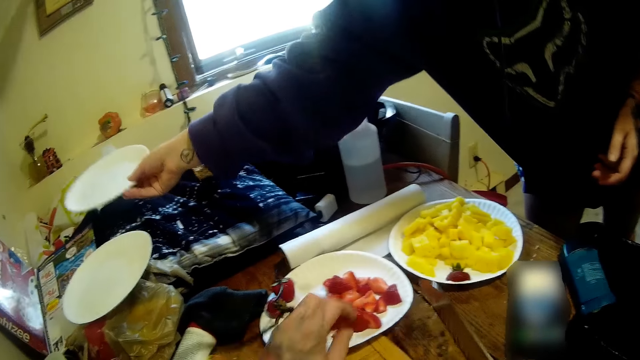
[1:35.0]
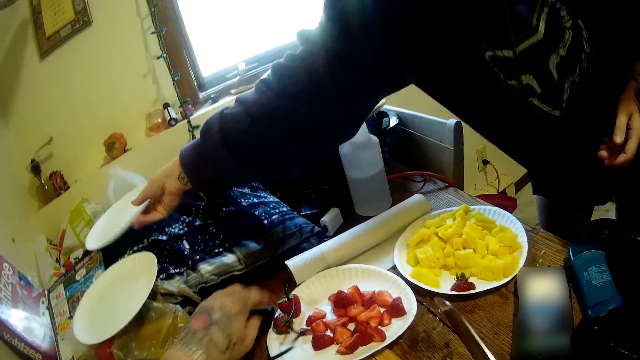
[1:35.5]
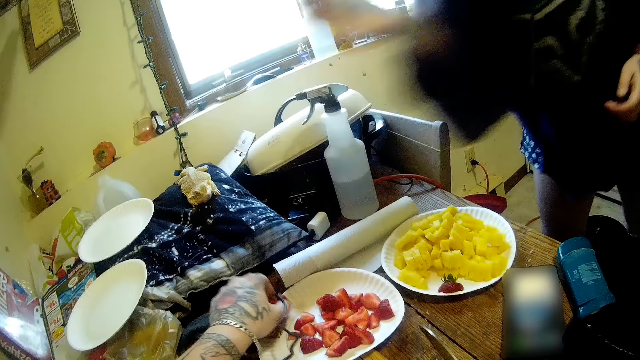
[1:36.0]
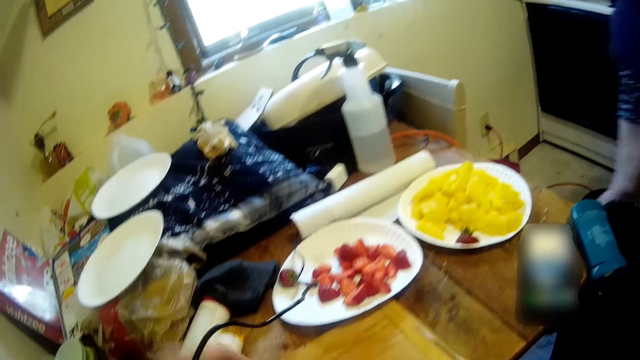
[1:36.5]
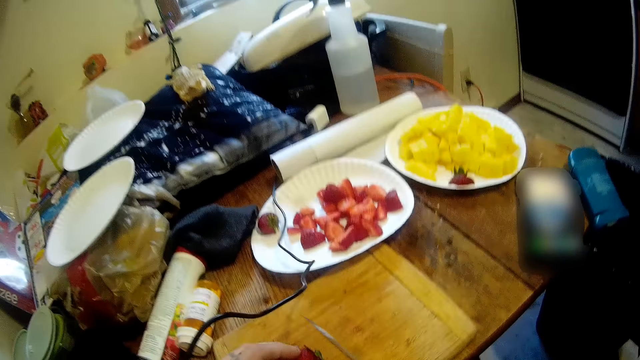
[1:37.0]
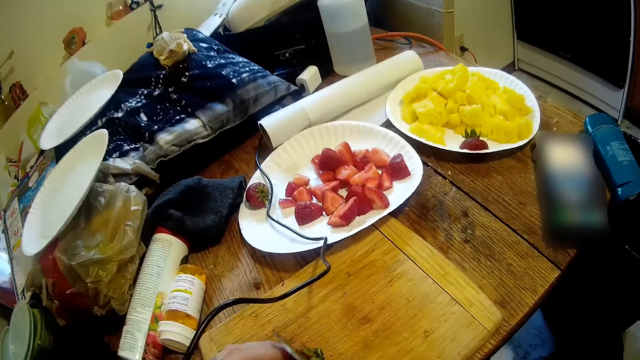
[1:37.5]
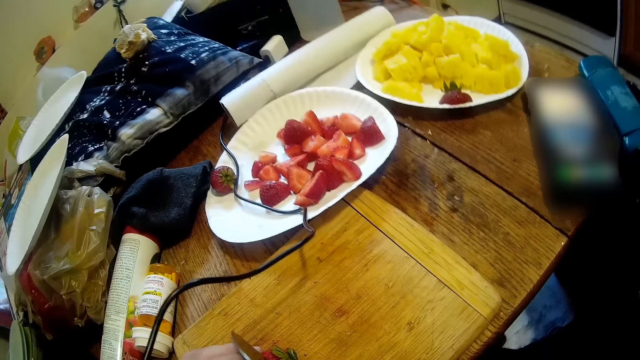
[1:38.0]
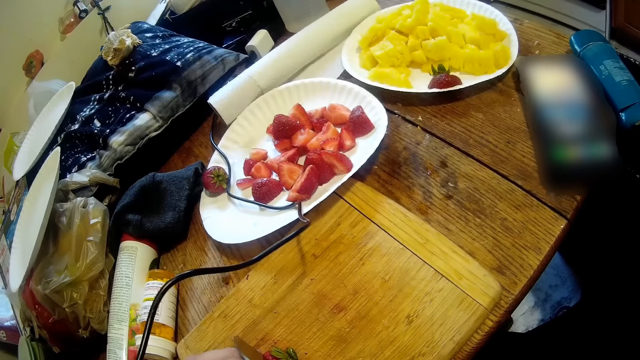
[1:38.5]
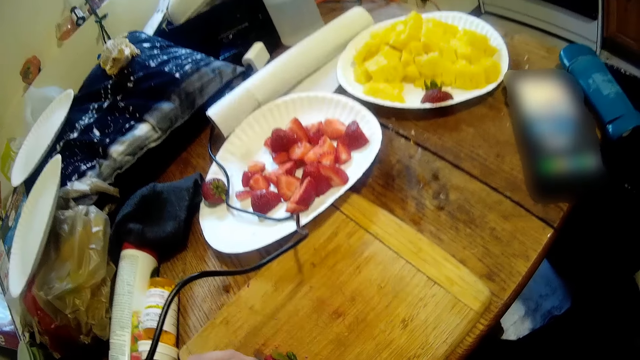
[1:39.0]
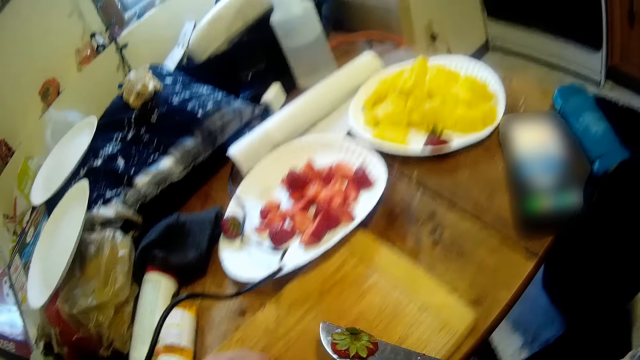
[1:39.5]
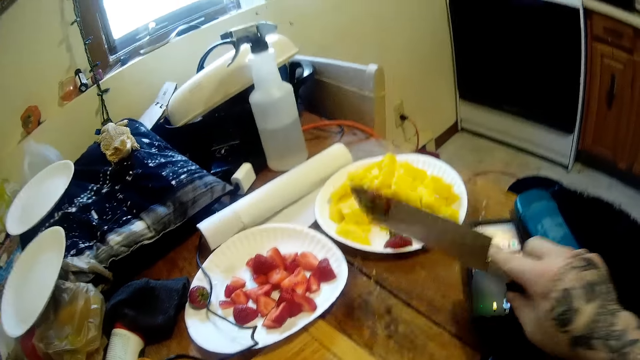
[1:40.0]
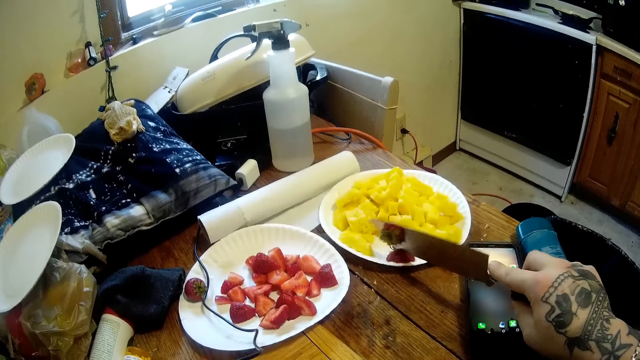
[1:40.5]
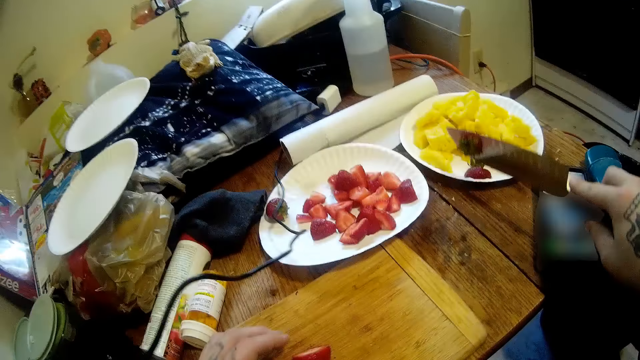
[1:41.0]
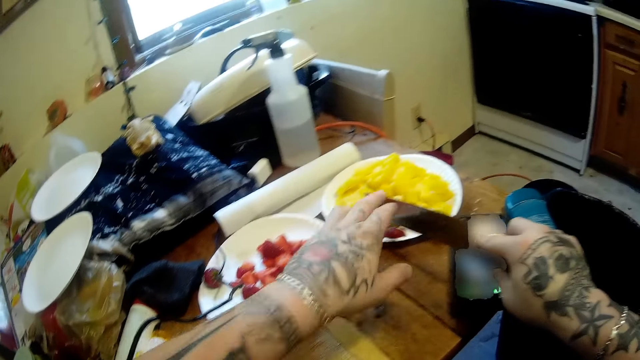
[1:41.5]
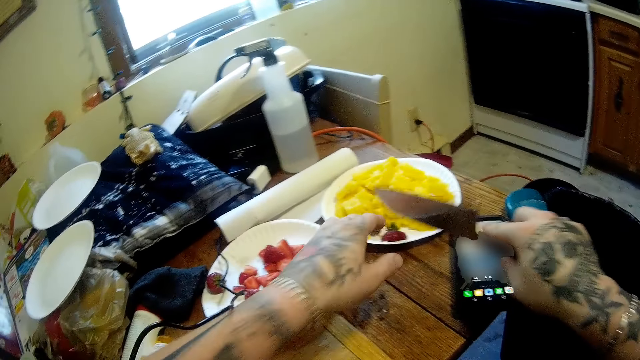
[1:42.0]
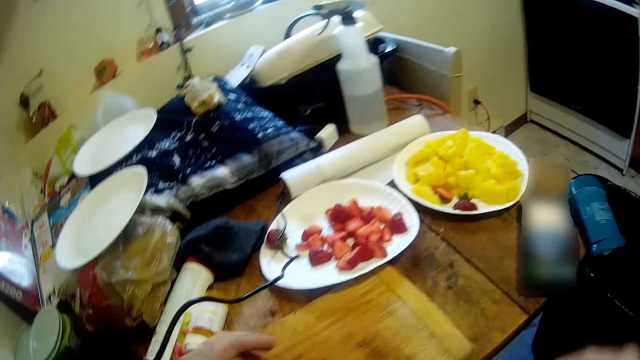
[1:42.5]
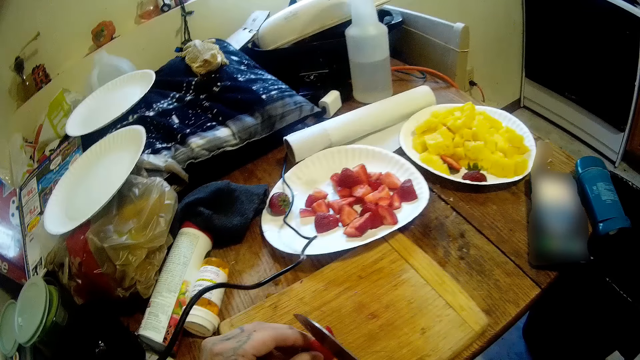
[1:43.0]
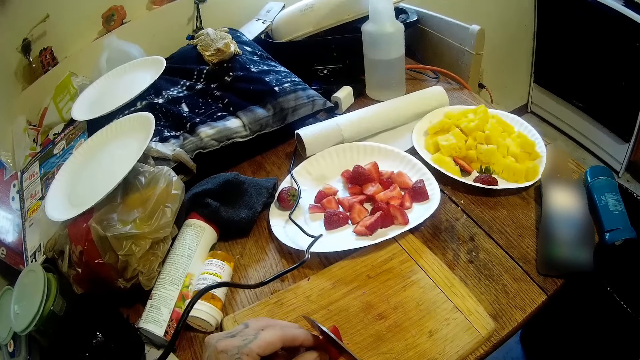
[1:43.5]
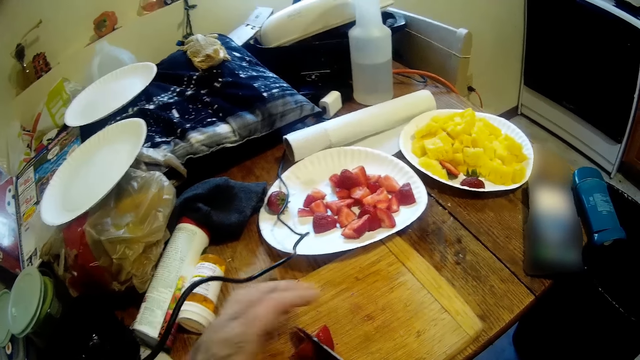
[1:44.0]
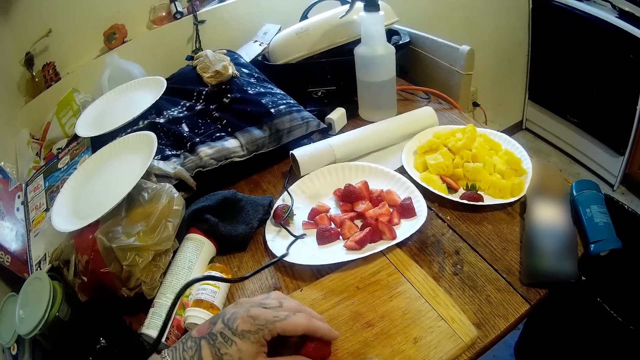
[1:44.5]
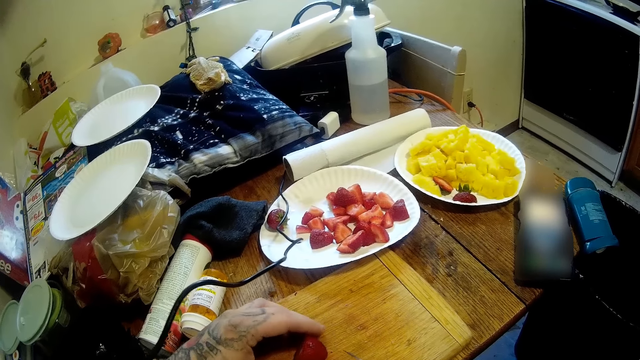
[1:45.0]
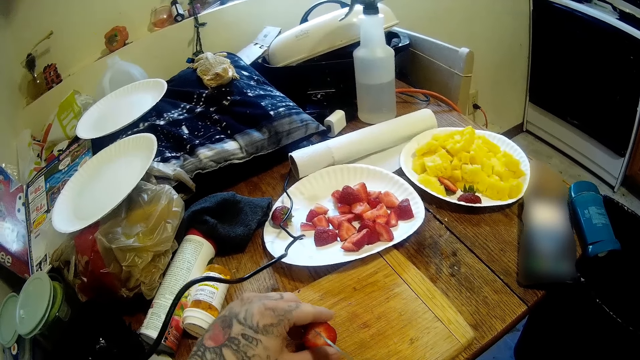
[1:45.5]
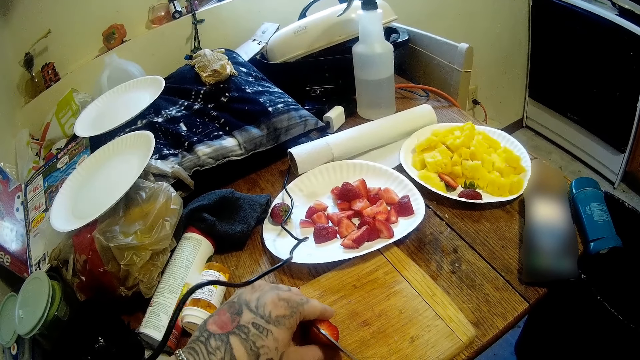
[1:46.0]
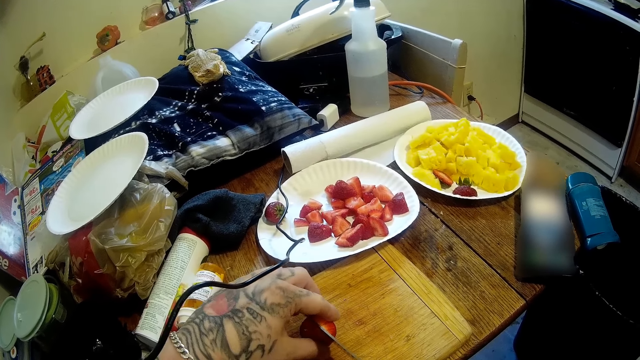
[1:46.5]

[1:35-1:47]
The camera wearer places berries in a plate. He picks berries from the plate and cuts berries into pieces. He places berries in the plate. He removes a piece of cut berry on the knife with his left hand. He cuts berries into pieces.

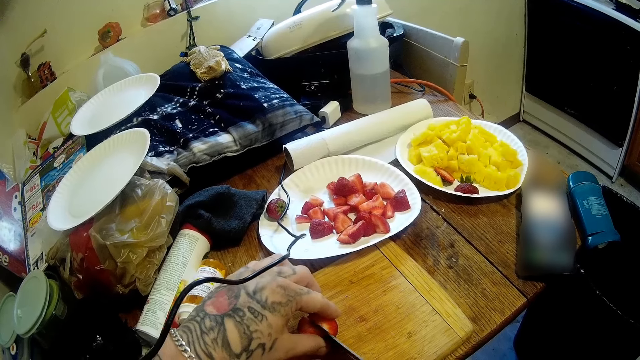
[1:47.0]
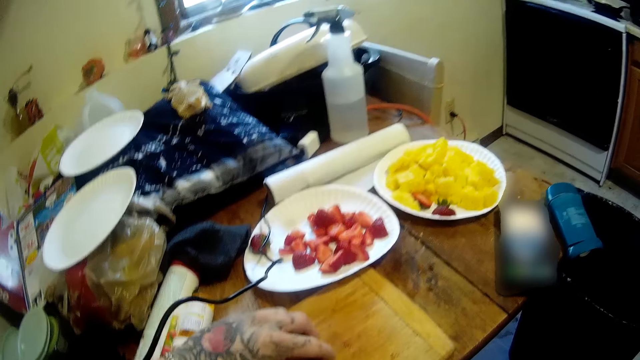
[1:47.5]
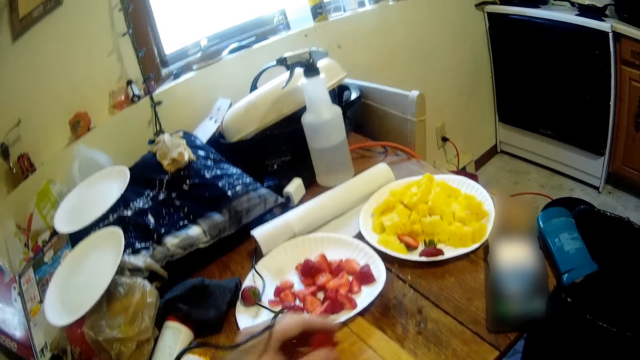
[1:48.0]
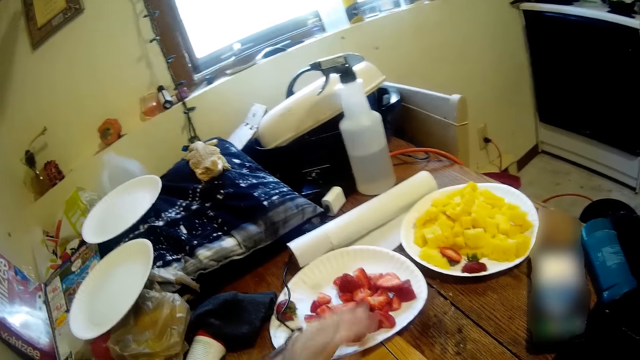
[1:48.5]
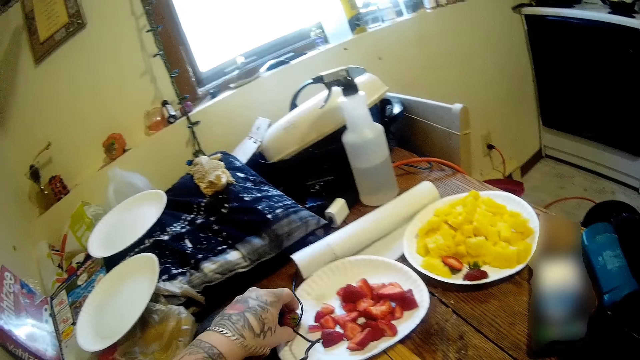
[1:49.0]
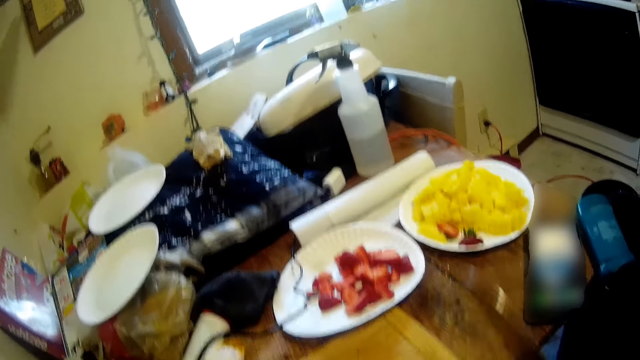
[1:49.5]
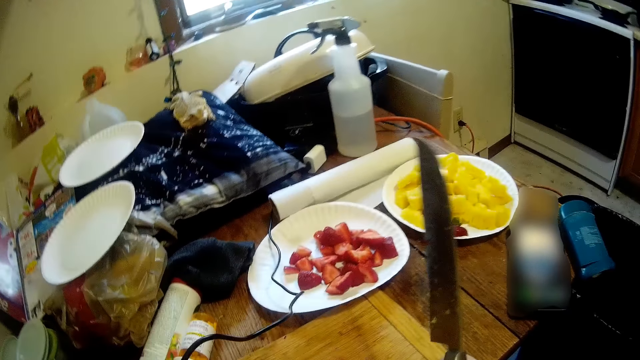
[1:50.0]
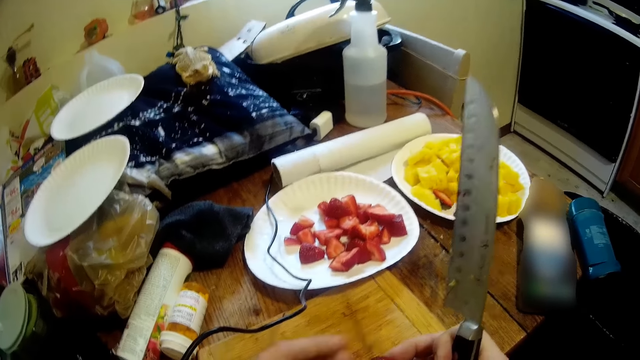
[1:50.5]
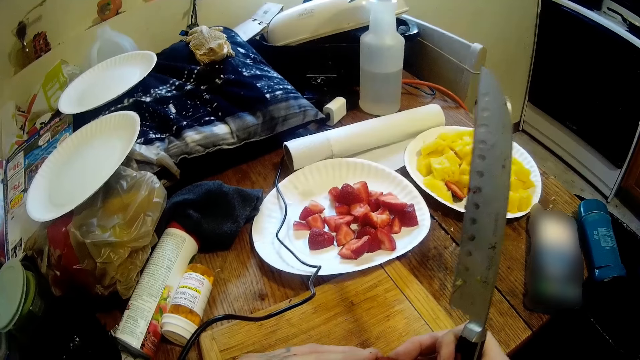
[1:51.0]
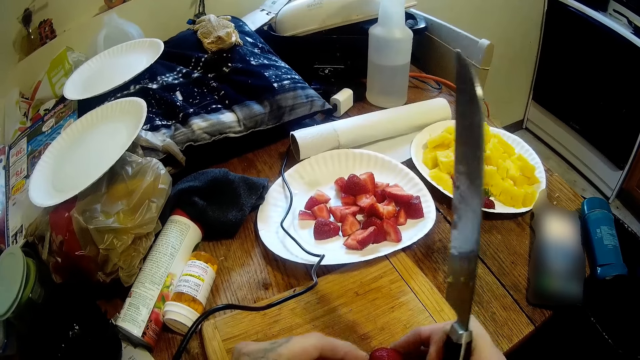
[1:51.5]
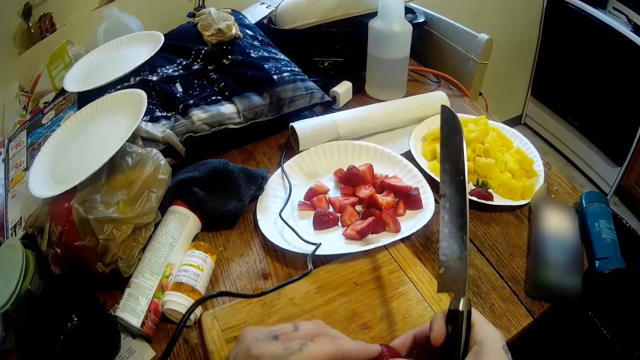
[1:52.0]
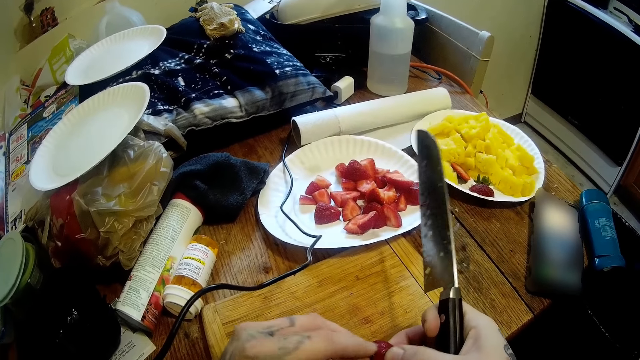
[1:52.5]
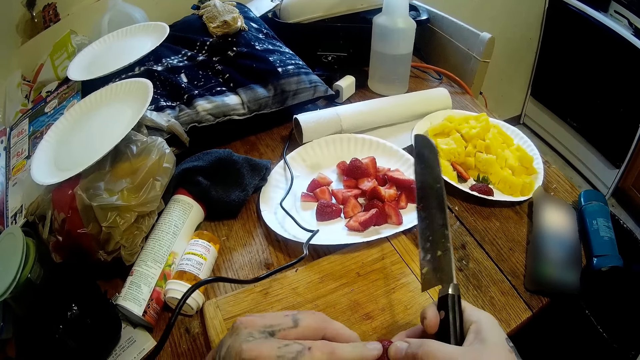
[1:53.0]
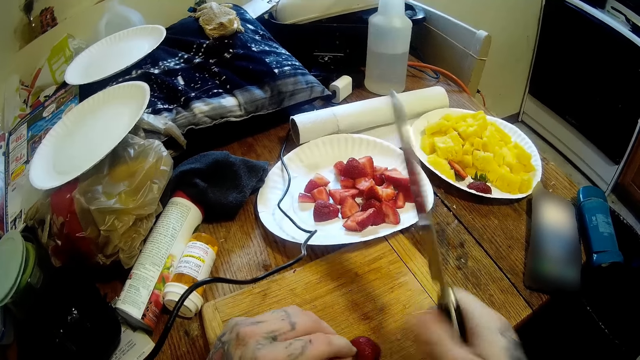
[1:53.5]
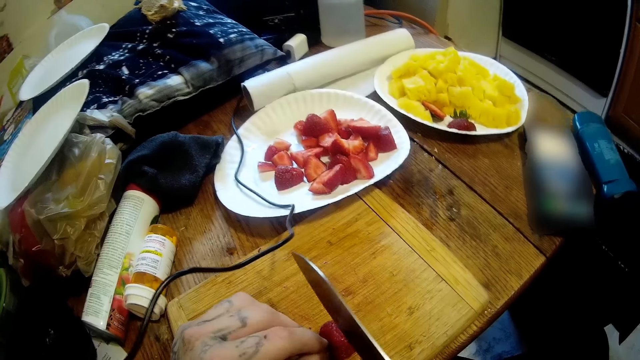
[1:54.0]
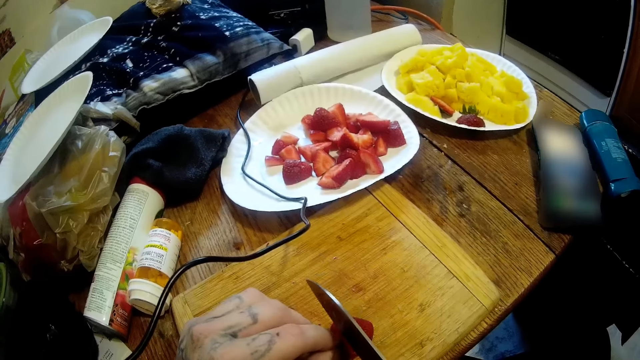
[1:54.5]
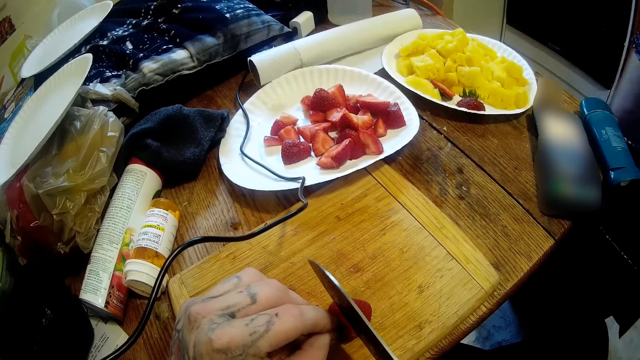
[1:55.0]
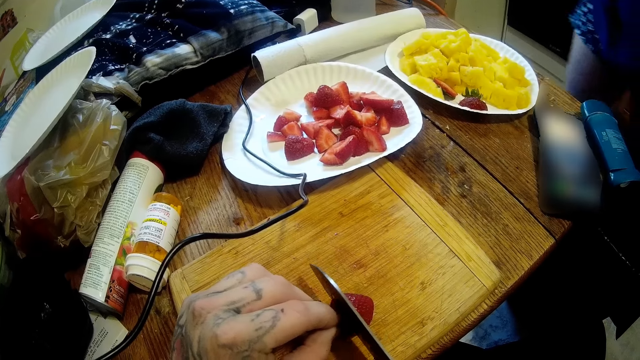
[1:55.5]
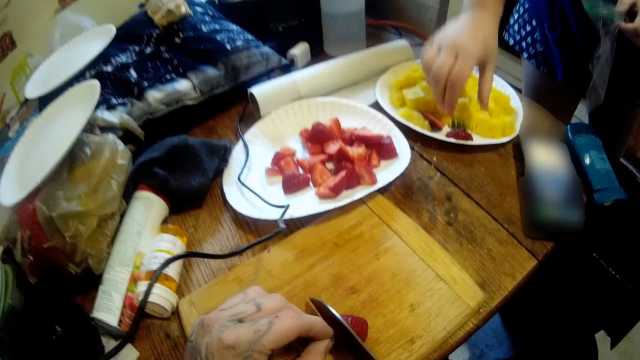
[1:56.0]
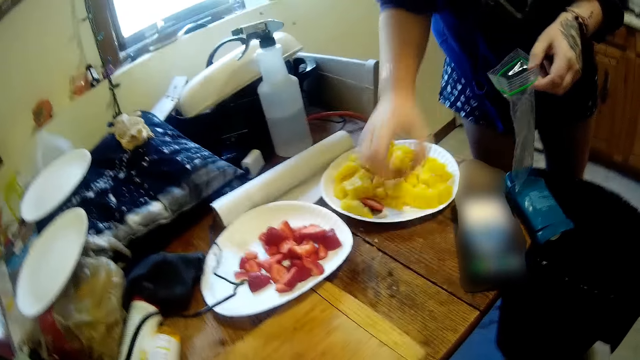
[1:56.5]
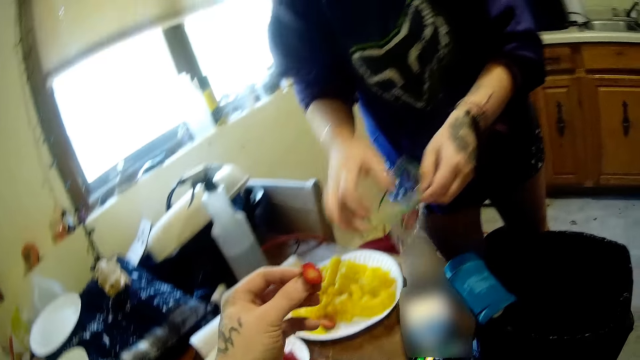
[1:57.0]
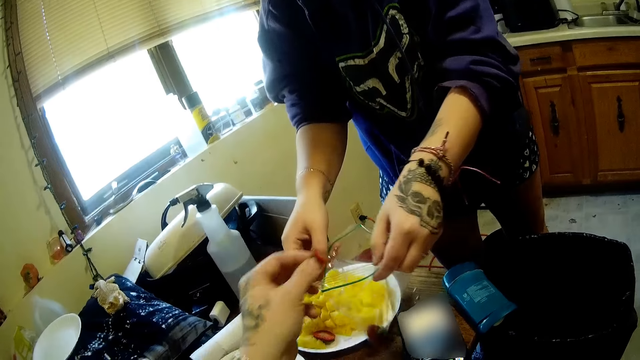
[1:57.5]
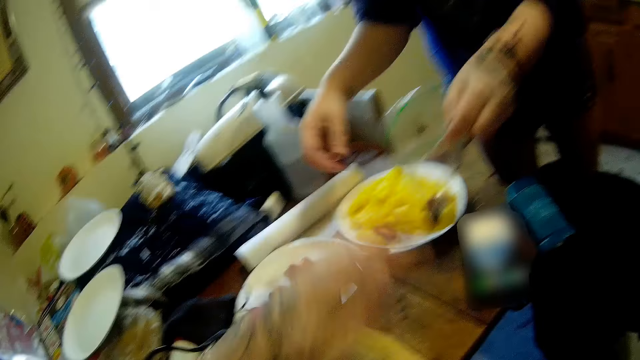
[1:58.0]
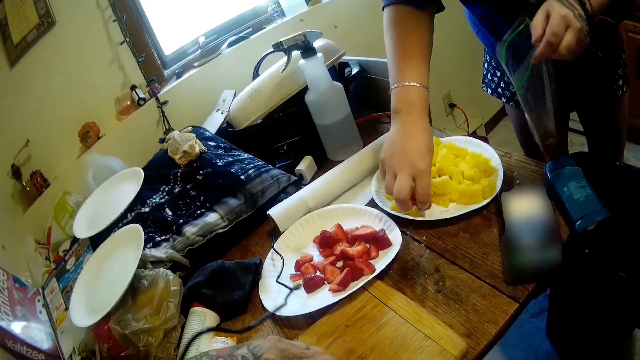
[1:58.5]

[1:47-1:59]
The camera wearer places berries in a plate. They cut berries into pieces. A woman puts berries in a paper bag. The camera wearer drops a piece of cut berry into the paper or nylon bag. The woman takes a piece of berry from a plate of cheese.
